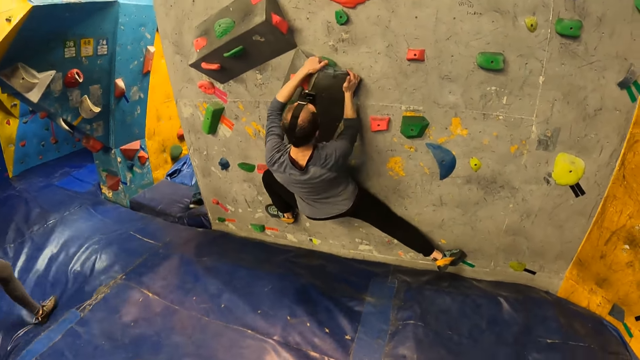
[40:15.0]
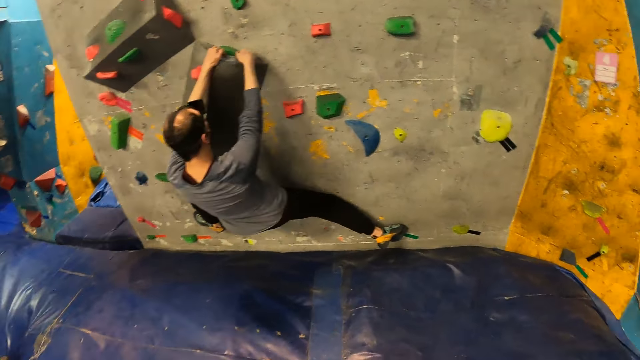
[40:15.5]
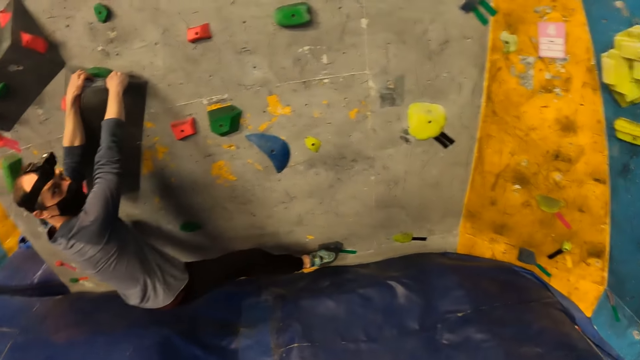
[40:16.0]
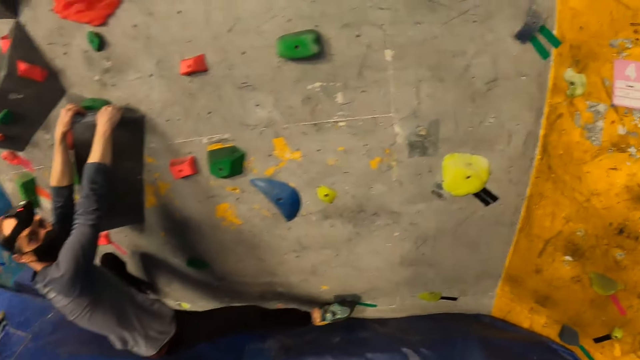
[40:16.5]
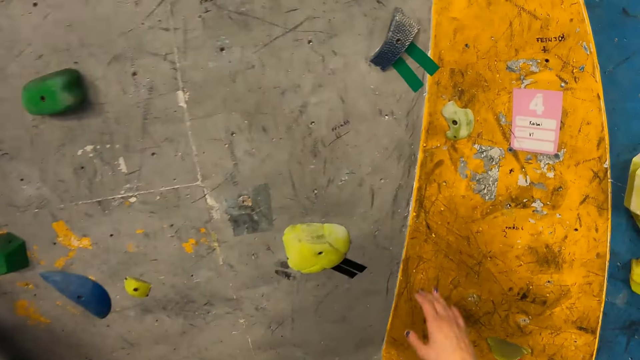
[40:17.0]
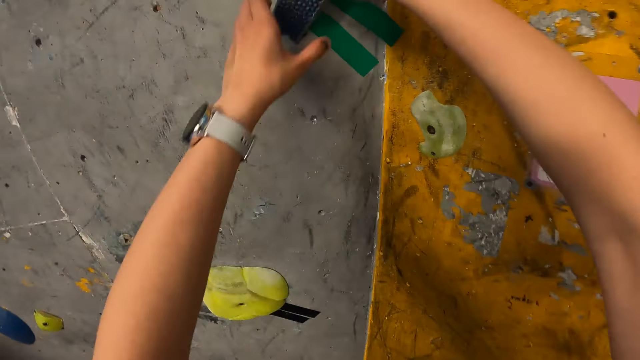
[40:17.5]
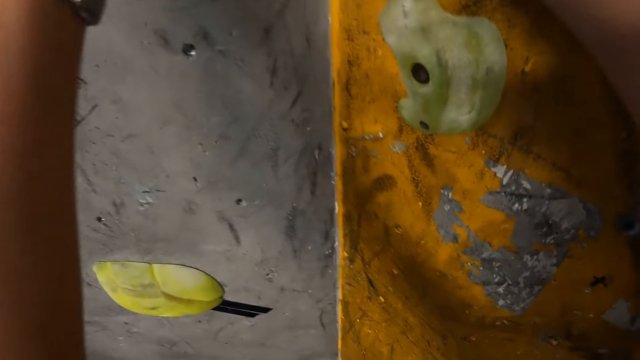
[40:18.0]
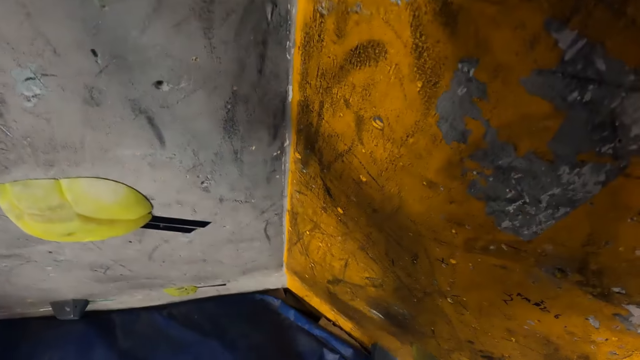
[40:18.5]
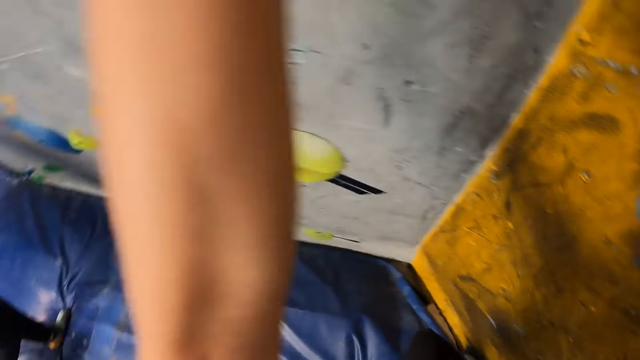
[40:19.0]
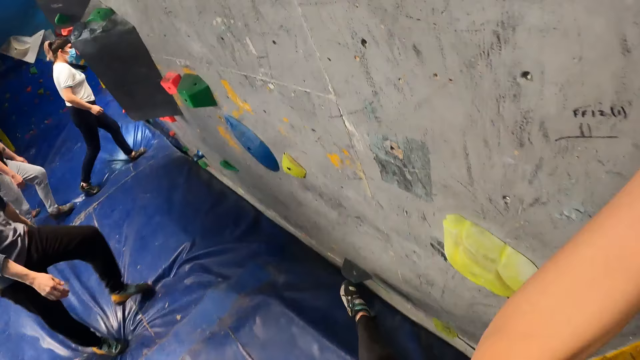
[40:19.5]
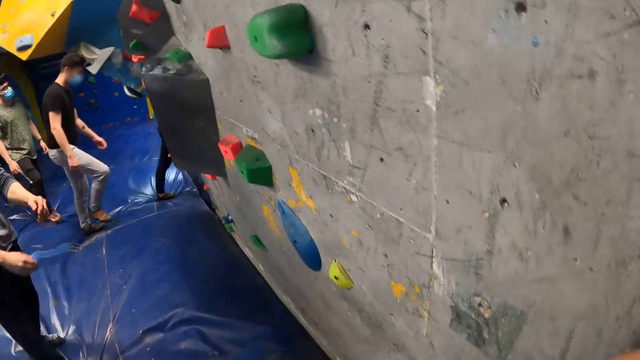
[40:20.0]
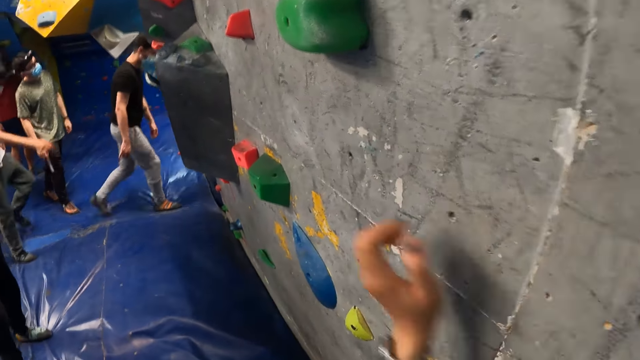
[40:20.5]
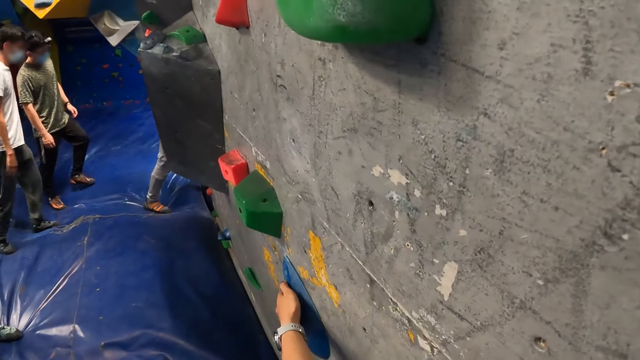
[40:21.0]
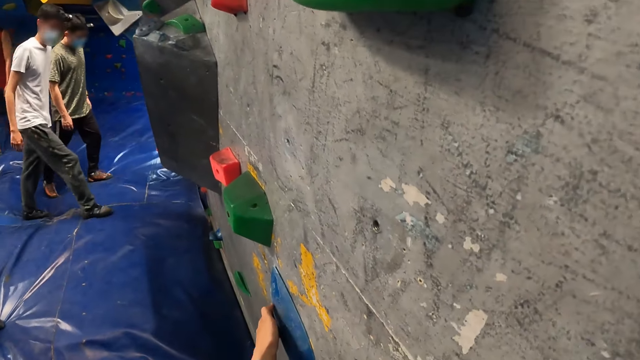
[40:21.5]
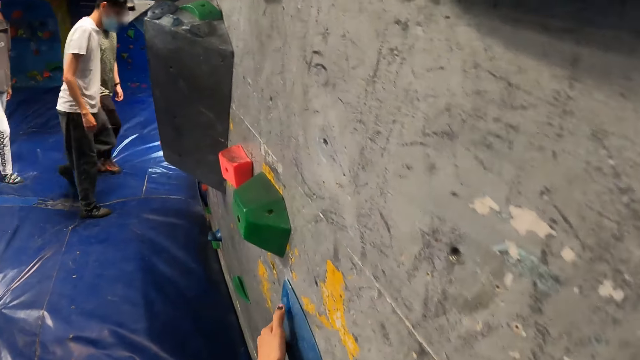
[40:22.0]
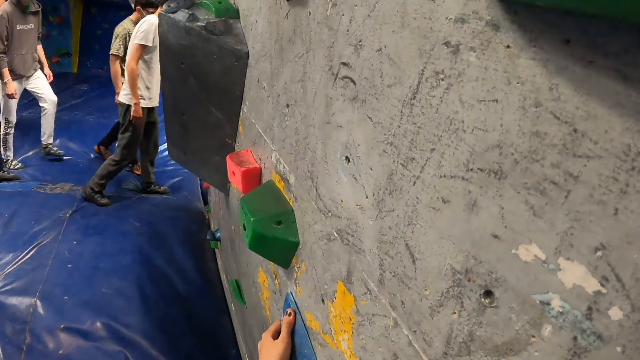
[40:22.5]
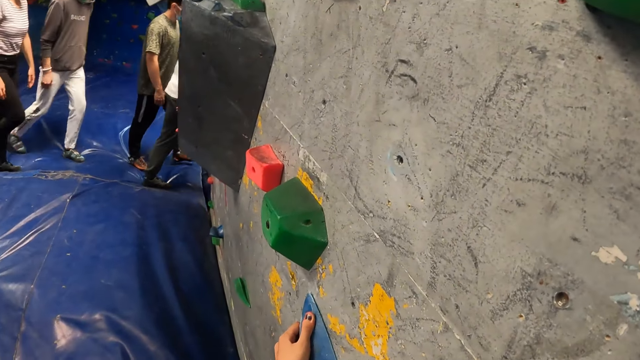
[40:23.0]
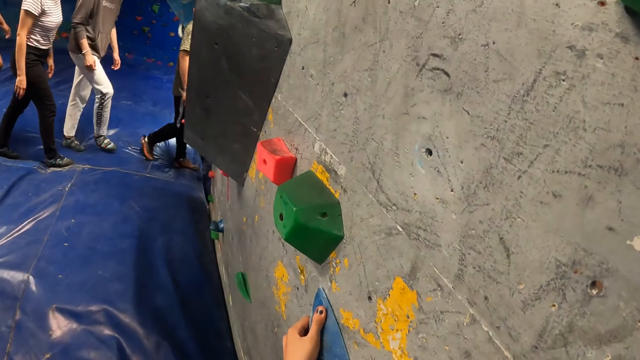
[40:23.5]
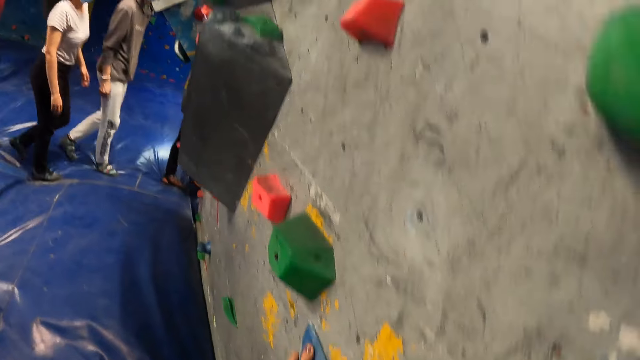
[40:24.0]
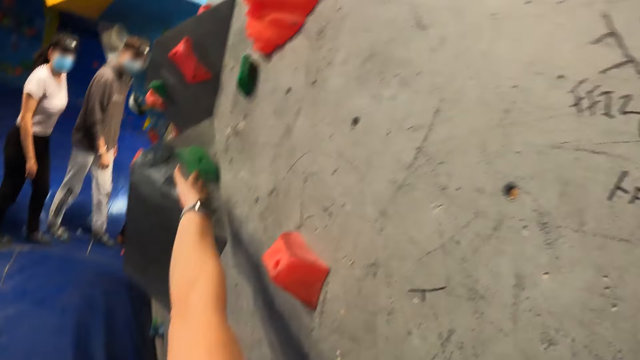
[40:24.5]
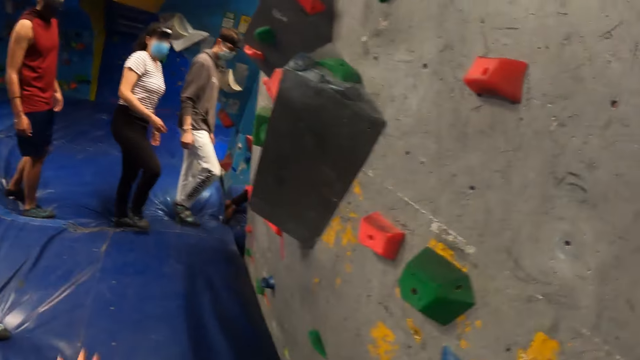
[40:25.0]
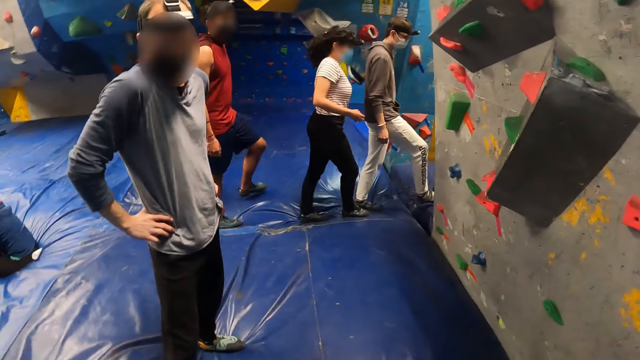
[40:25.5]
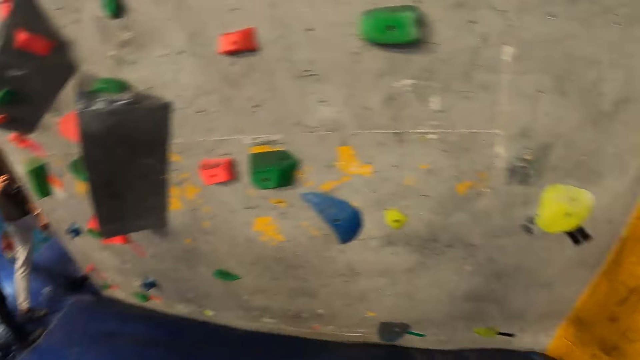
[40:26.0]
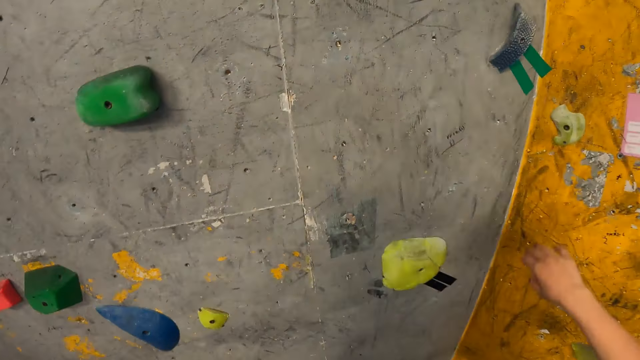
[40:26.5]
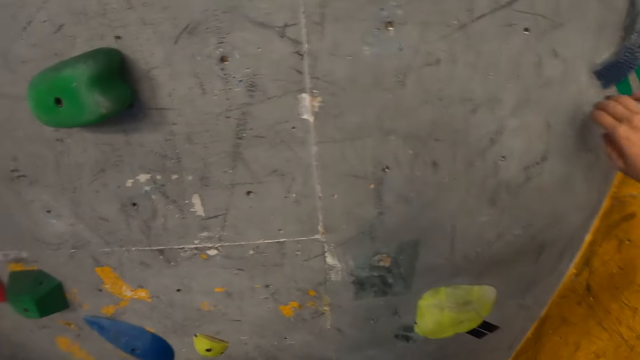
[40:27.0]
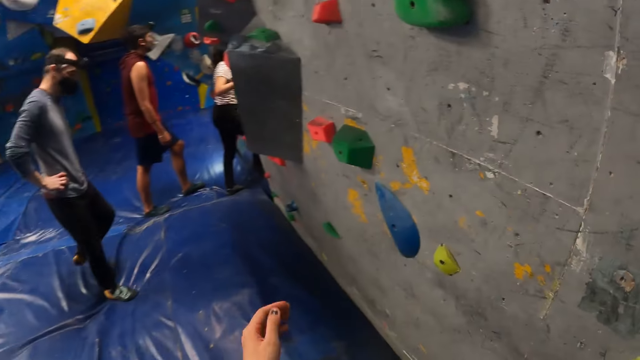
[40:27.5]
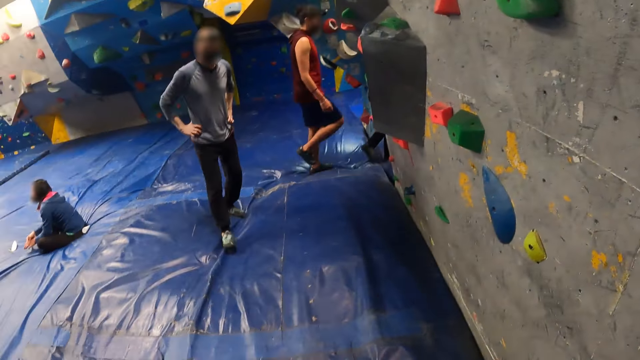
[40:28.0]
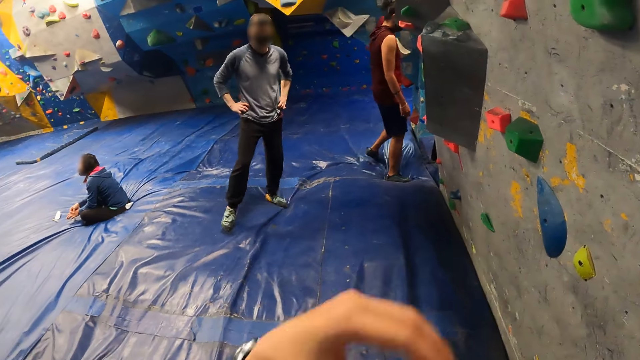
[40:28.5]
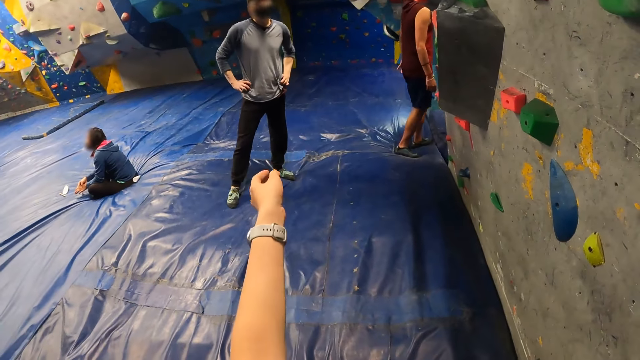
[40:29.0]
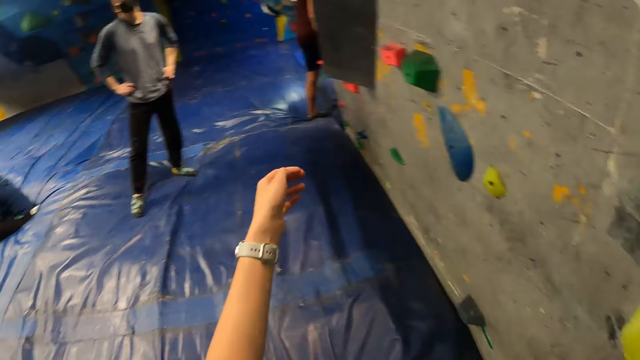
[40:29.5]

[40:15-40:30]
The camera wearer climbs the bouldering wall with both hands. She lands on the floor on her feet.

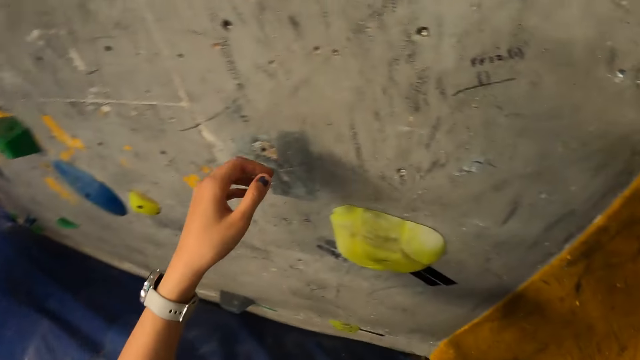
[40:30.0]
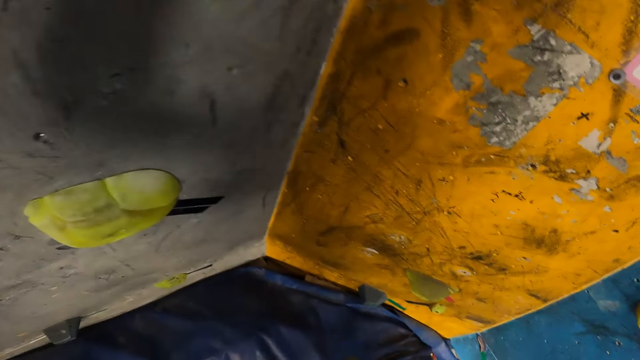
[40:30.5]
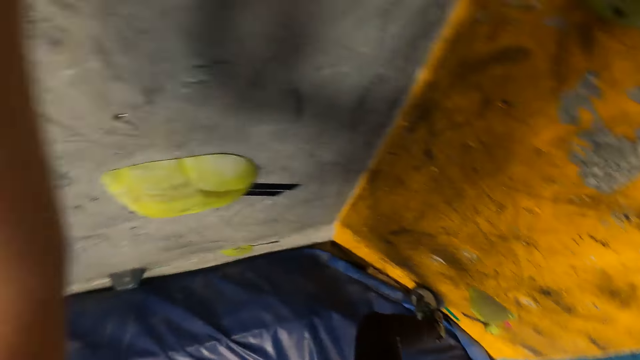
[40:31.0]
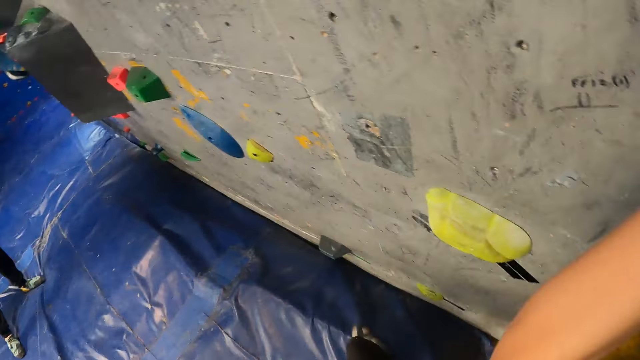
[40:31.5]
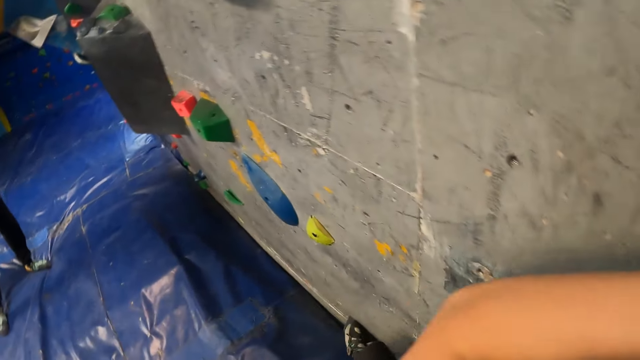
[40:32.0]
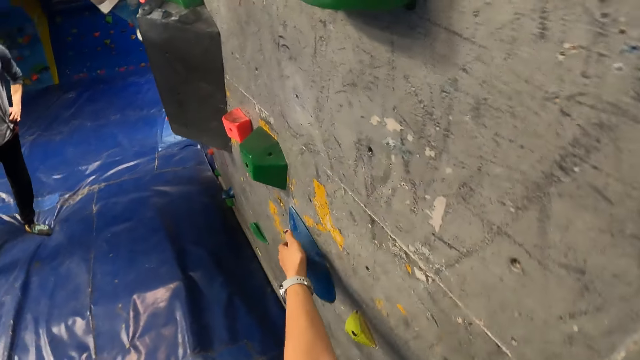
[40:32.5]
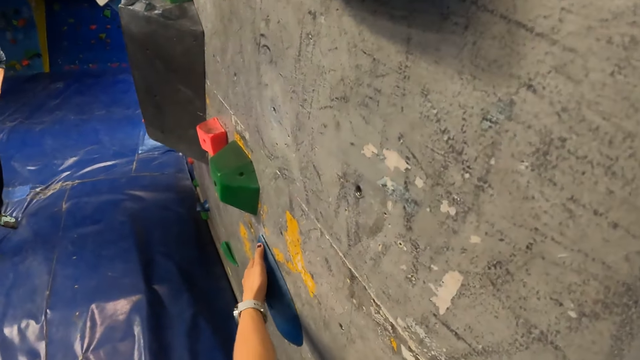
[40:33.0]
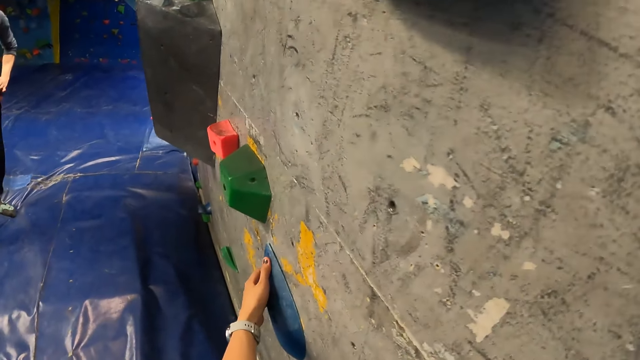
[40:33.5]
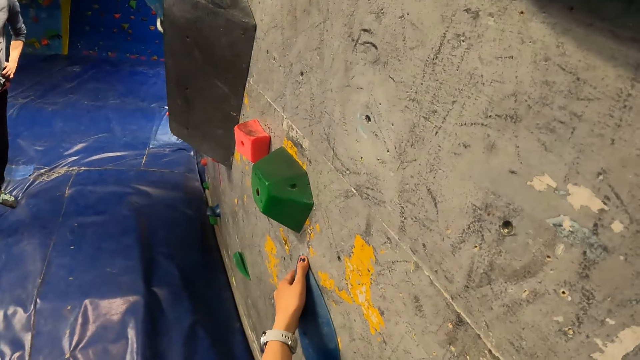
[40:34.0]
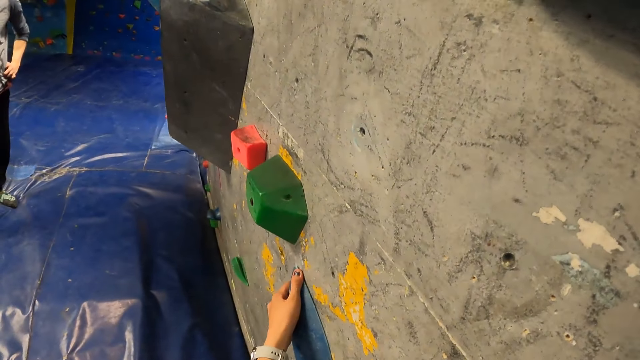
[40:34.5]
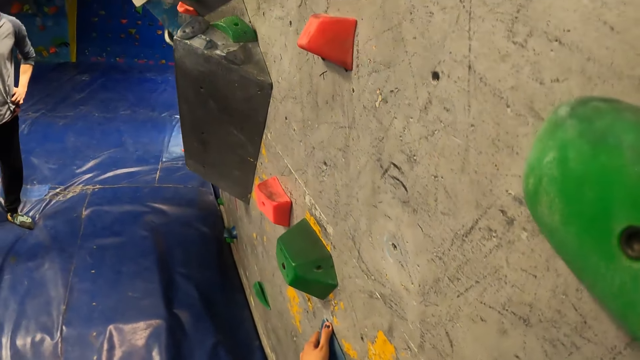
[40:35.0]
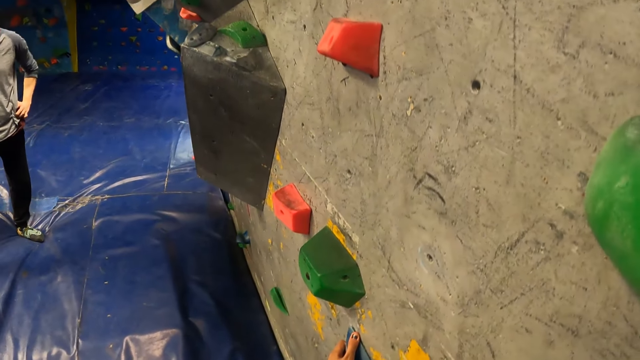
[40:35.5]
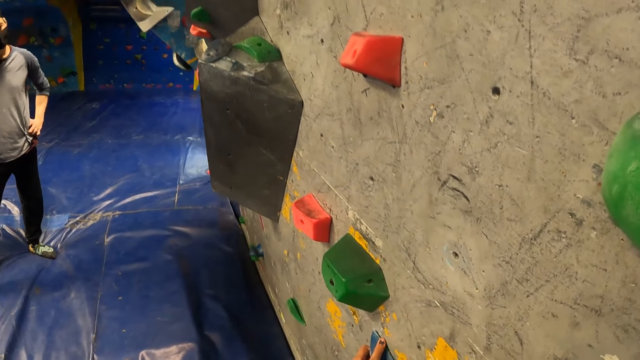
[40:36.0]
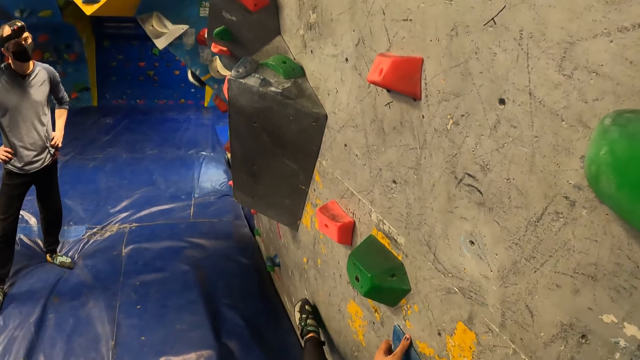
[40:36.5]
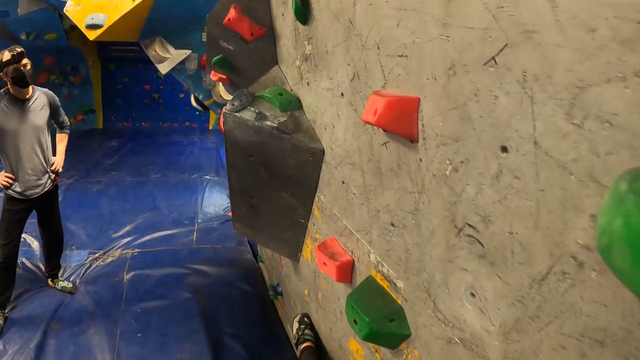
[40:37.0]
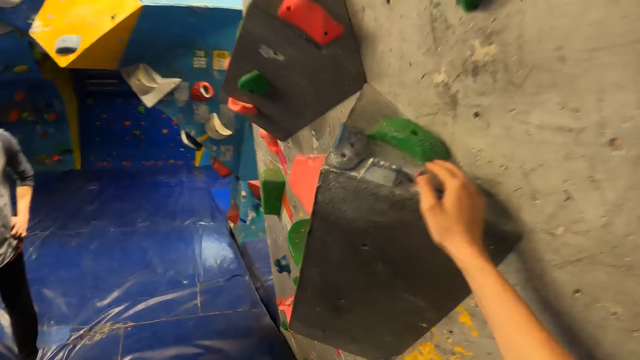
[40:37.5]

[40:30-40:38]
The camera wearer climbs the bouldering wall with both hands.
